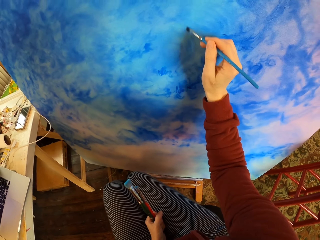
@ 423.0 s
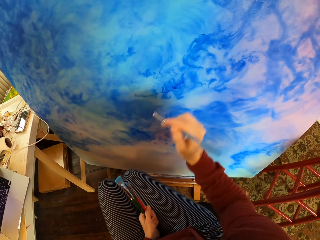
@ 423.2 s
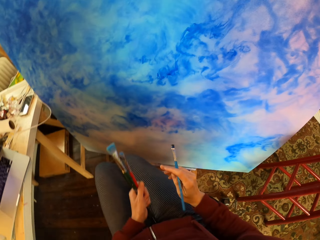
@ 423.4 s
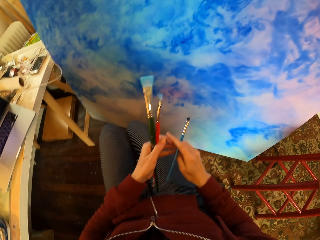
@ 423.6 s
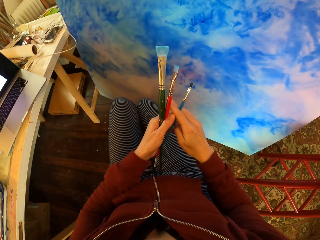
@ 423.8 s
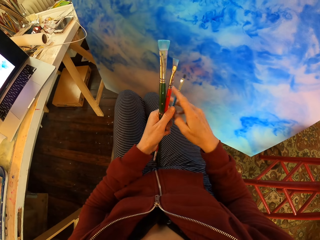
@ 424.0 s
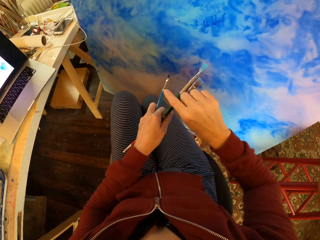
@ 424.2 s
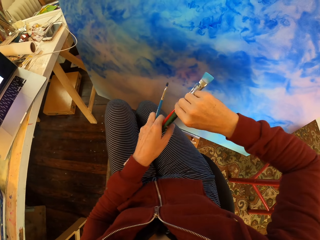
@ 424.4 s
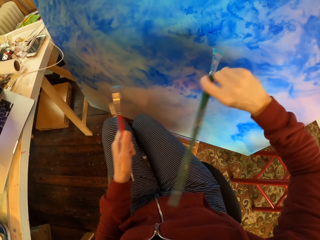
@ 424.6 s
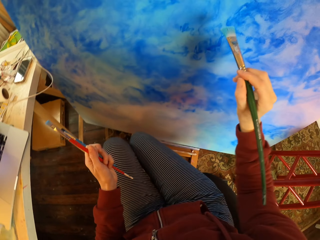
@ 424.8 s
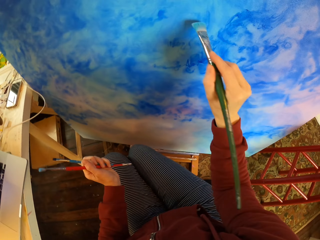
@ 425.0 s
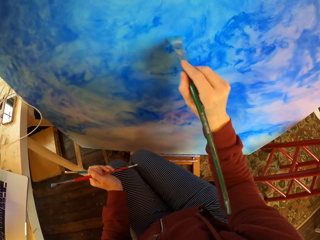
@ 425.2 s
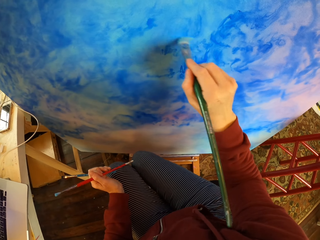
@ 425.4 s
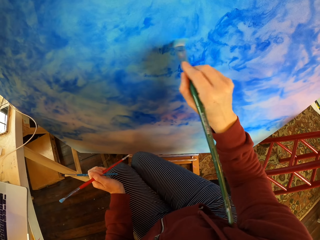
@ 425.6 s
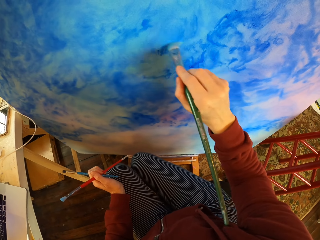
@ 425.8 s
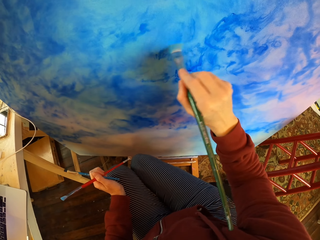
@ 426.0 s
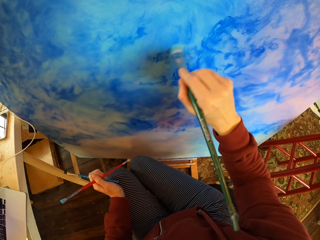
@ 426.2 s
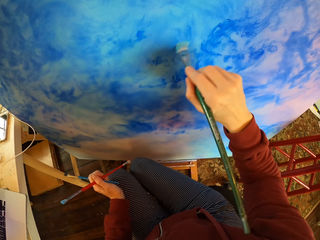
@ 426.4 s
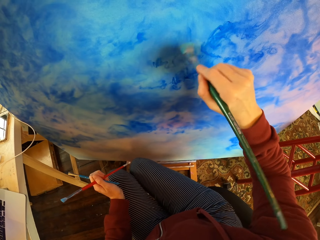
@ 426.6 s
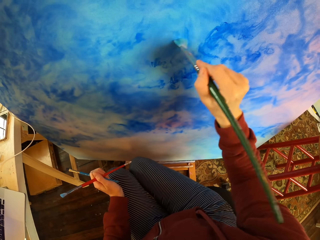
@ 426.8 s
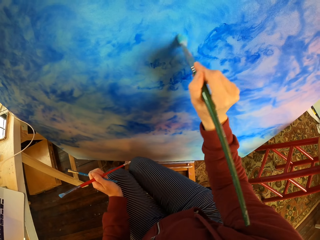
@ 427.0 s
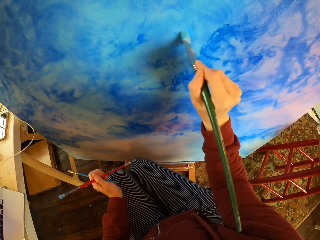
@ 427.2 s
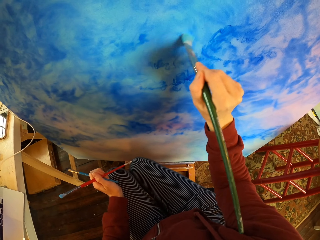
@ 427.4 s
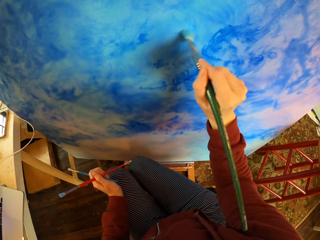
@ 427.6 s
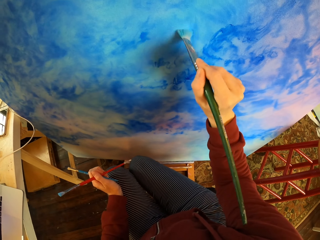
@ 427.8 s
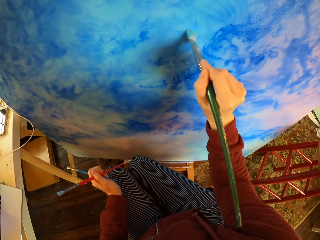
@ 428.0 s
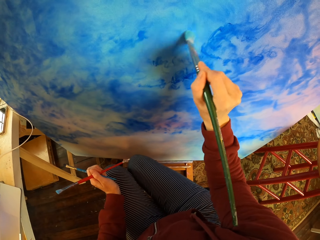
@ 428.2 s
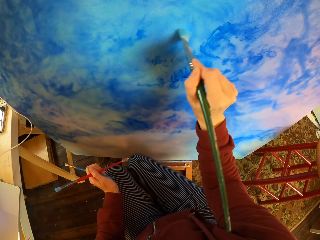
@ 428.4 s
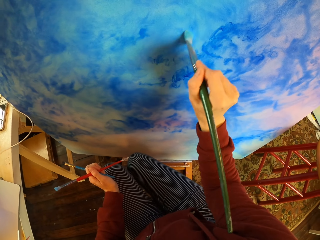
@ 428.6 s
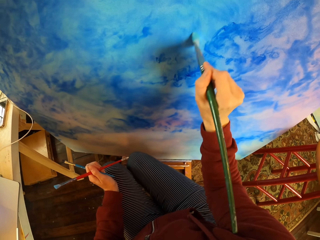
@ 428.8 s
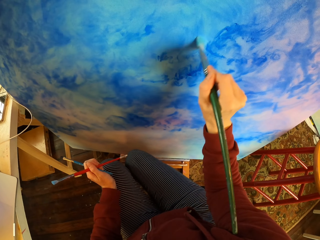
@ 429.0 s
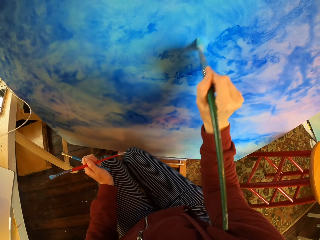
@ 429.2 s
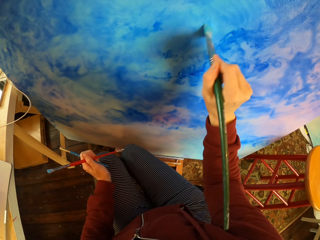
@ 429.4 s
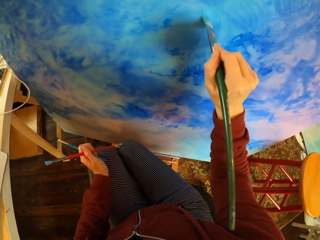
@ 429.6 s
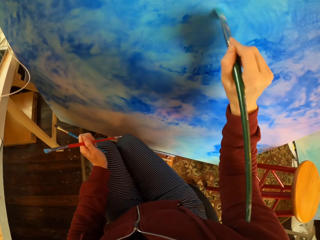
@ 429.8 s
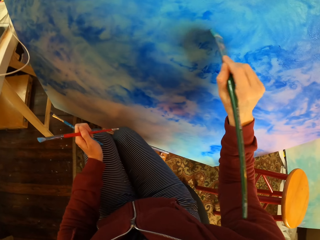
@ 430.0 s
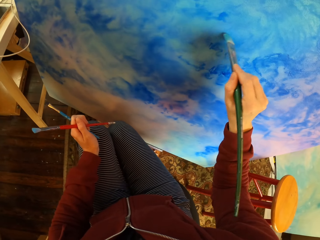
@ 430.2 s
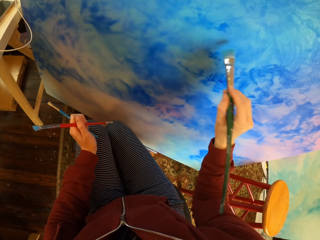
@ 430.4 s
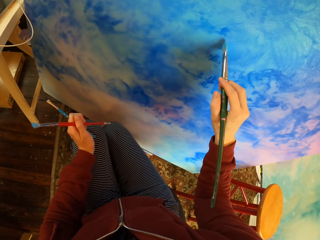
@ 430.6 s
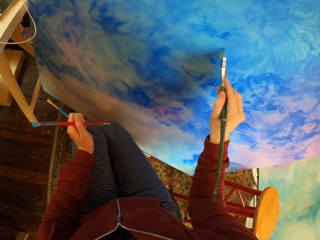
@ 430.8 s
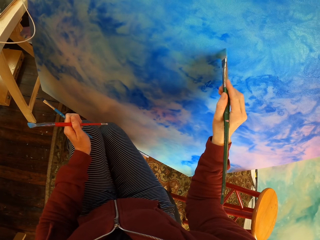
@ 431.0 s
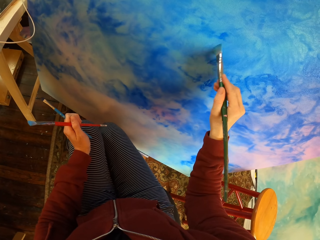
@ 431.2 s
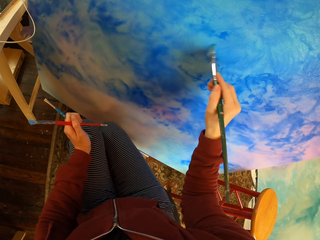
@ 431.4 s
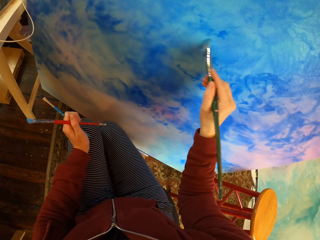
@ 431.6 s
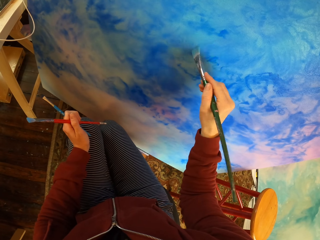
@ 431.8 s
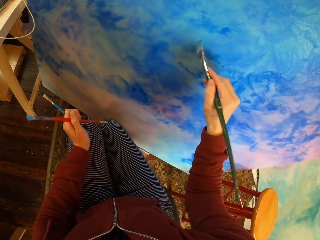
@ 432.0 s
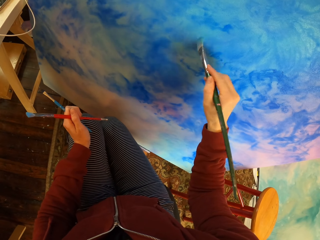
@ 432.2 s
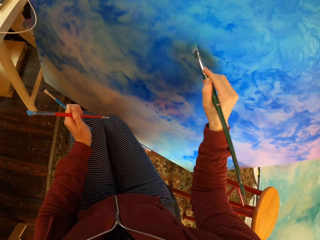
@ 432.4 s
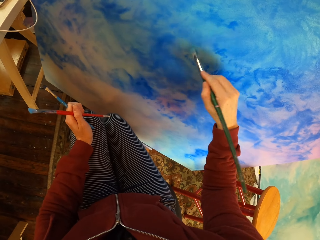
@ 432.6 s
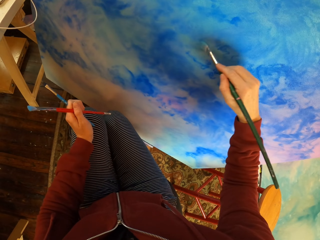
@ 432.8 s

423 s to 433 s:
The camera wearer switches the paintbrush. They paint the picture.

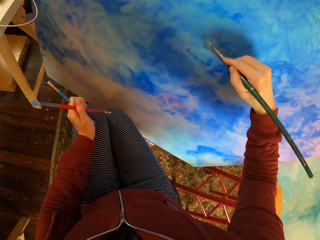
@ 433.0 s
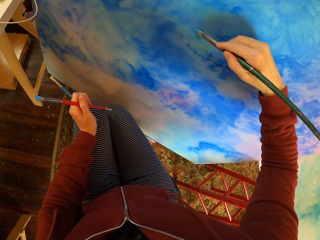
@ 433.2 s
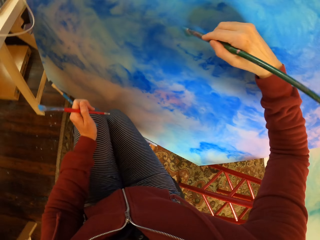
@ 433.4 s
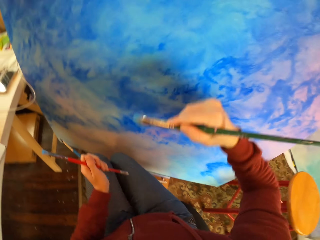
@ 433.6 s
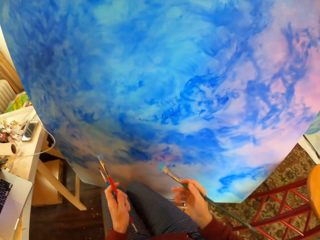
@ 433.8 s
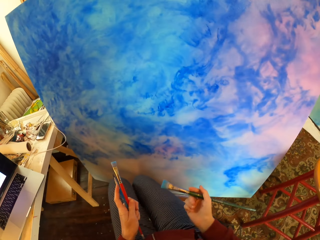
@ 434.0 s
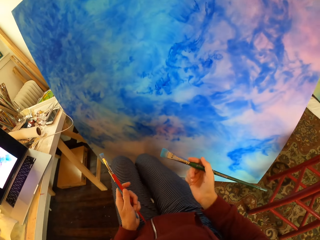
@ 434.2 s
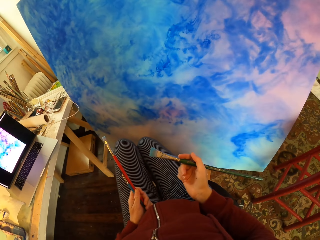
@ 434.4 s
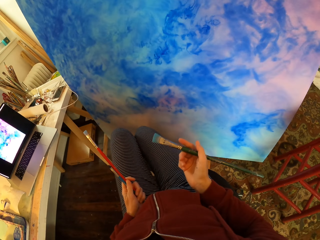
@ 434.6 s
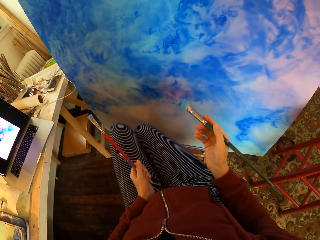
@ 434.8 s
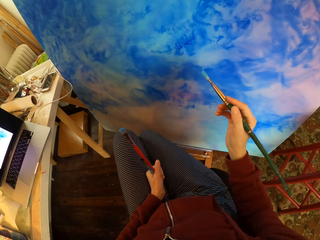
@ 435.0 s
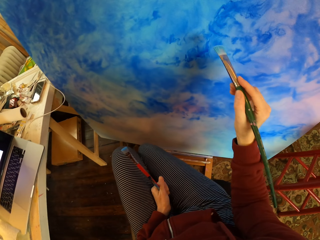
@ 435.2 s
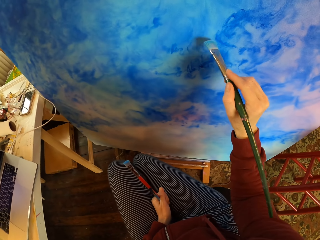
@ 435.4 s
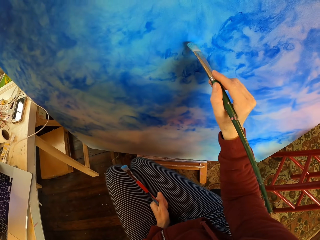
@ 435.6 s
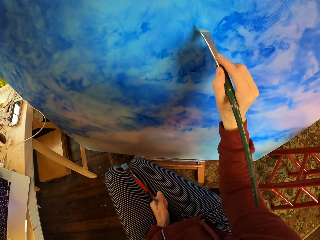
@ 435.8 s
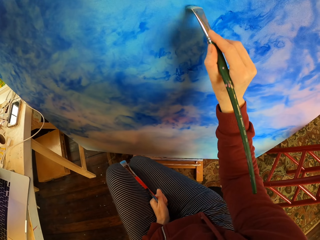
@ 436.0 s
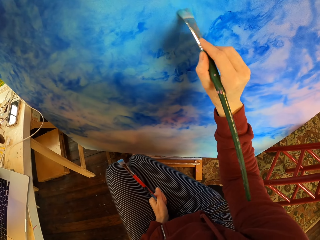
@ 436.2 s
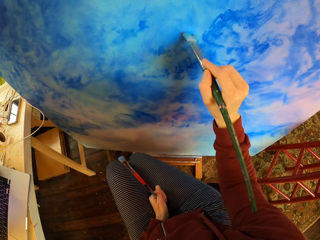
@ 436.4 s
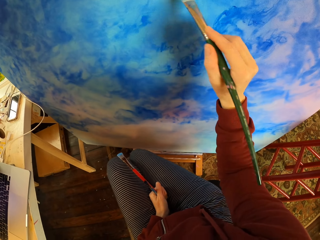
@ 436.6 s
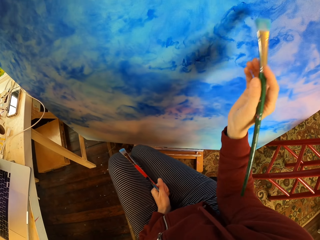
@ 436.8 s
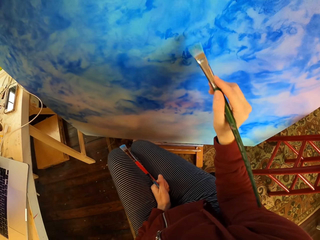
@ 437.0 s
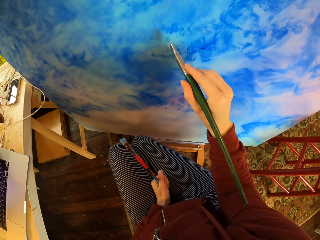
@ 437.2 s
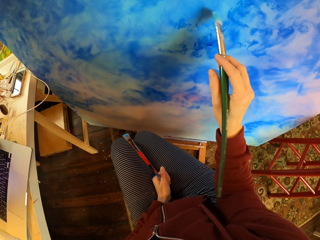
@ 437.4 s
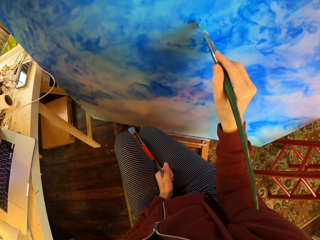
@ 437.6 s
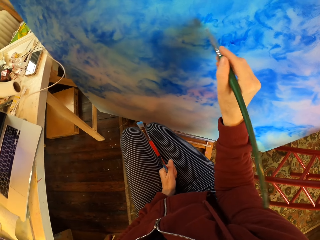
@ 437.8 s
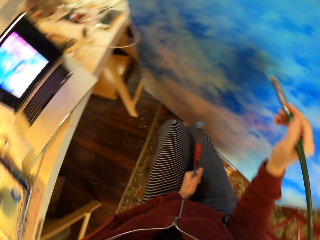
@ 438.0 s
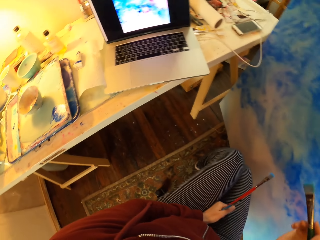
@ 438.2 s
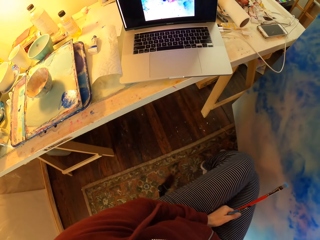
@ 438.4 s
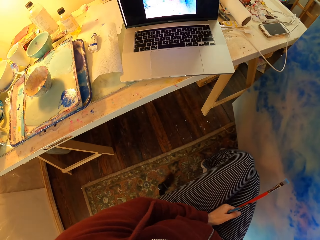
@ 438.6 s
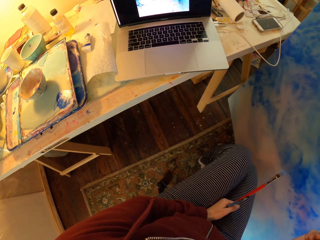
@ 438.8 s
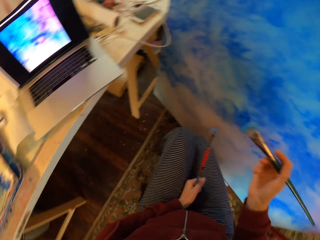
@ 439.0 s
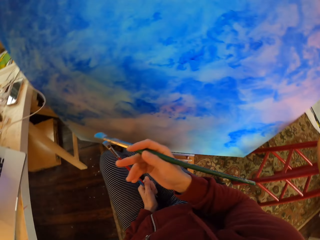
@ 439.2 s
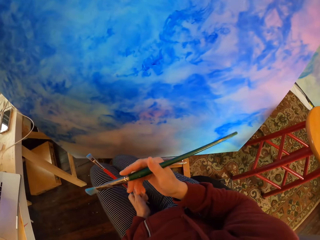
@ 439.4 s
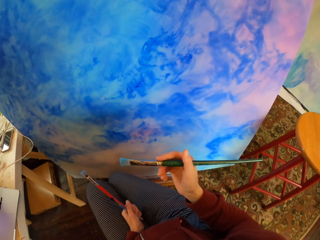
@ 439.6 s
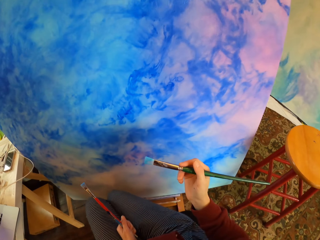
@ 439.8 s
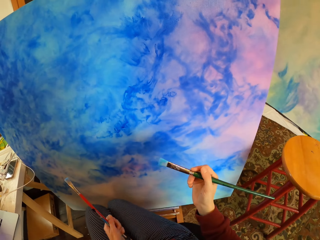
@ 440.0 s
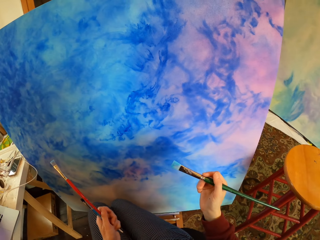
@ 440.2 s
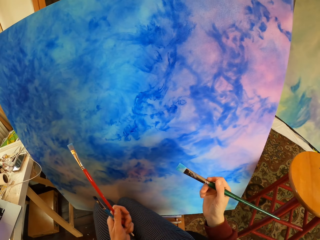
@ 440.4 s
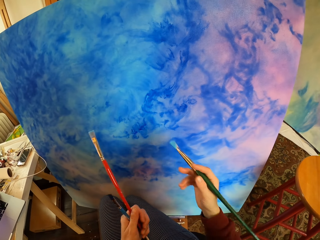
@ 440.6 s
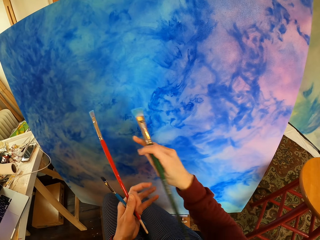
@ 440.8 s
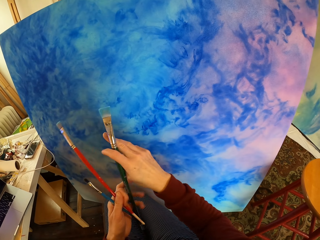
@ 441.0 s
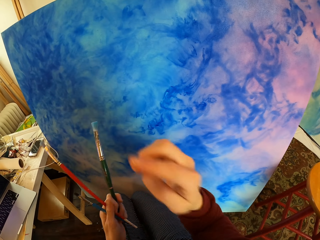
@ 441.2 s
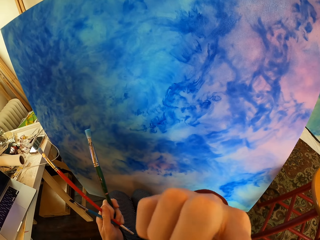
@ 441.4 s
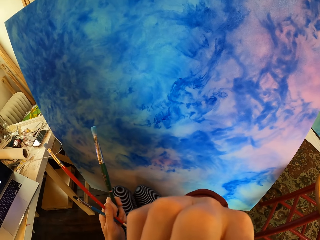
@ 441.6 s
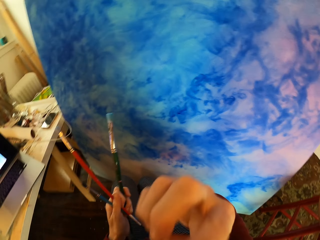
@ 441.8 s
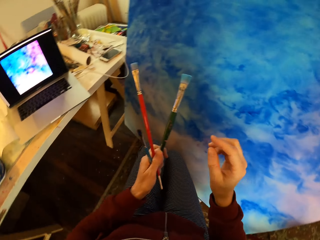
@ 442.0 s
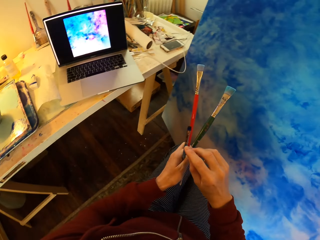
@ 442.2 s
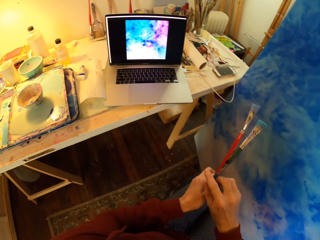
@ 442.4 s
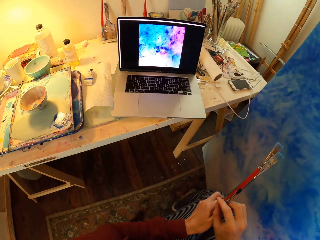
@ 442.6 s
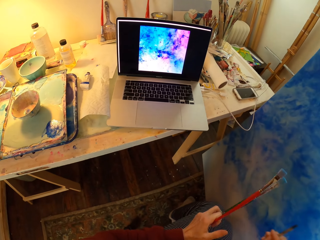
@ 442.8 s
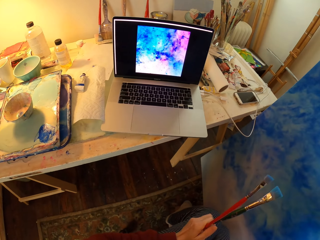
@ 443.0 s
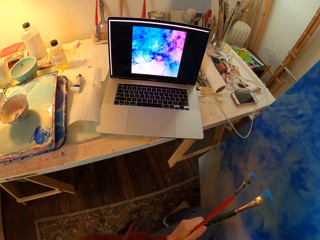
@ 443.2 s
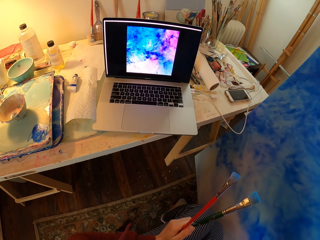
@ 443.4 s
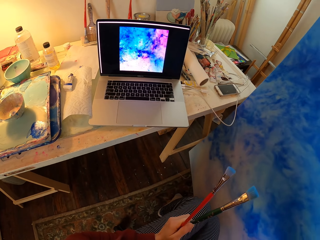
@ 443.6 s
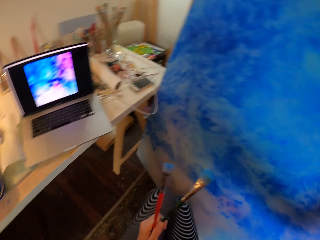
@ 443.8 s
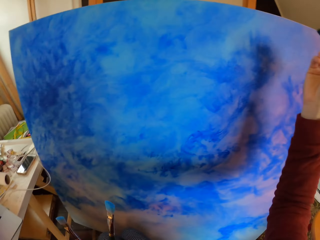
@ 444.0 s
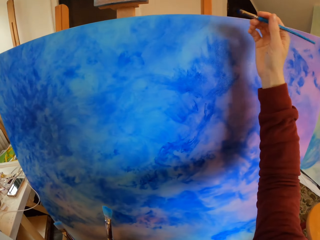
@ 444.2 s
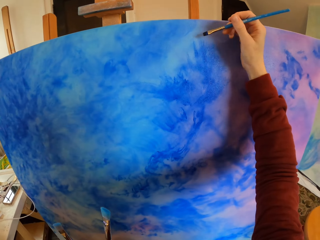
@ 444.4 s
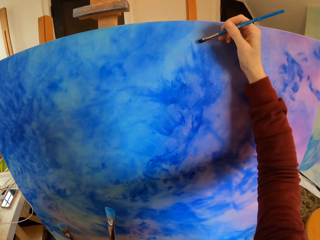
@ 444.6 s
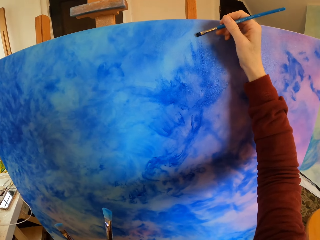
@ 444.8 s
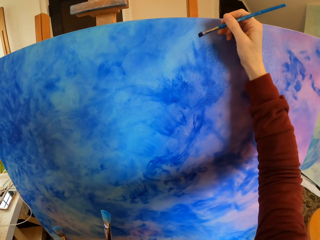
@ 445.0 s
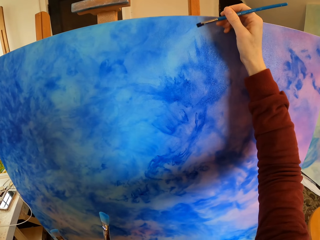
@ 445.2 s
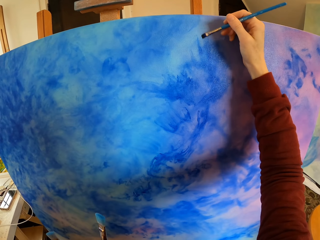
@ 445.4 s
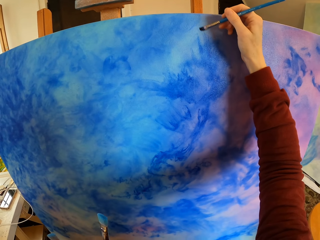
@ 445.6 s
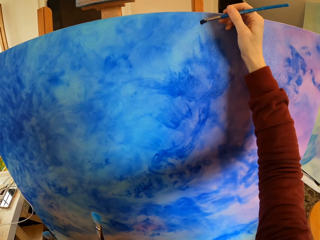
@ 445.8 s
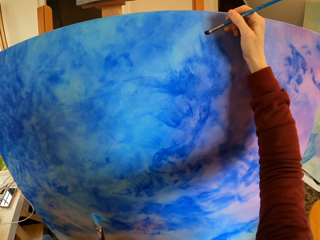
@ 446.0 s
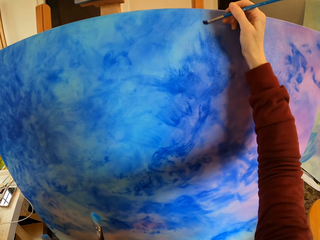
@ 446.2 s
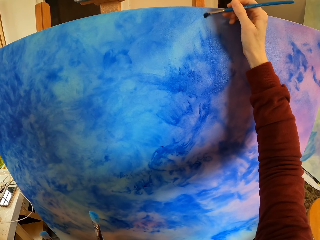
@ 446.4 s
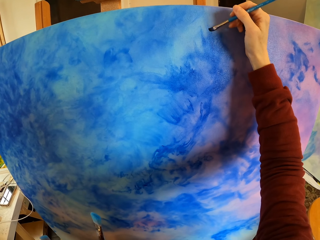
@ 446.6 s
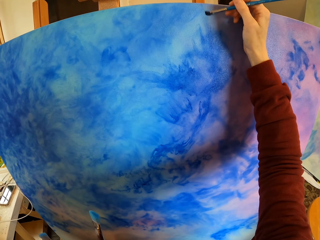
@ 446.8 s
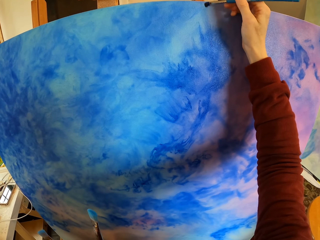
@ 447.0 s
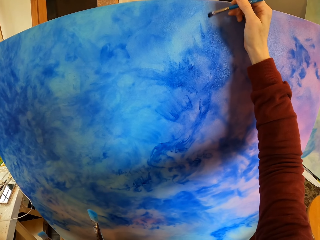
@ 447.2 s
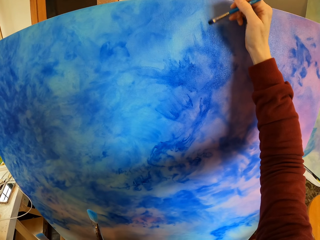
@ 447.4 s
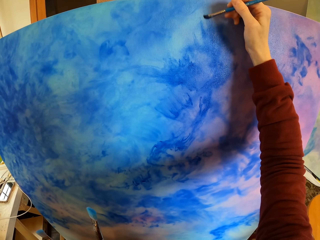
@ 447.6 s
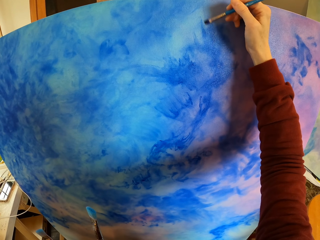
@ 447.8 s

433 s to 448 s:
The camera wearer paints the picture. They look at the laptop. They scratch the face. They hold the paintbrush with the right hand. They look at the laptop. They paint the picture.
